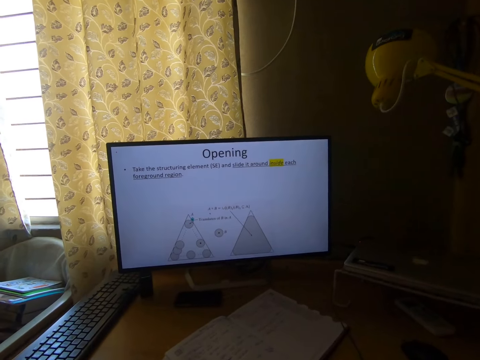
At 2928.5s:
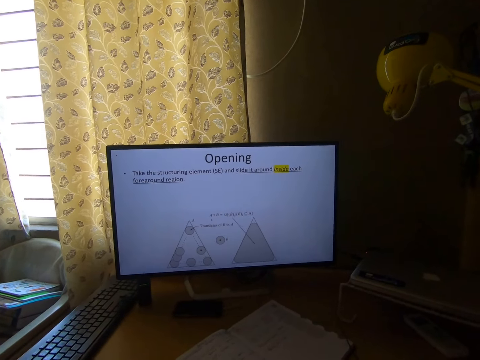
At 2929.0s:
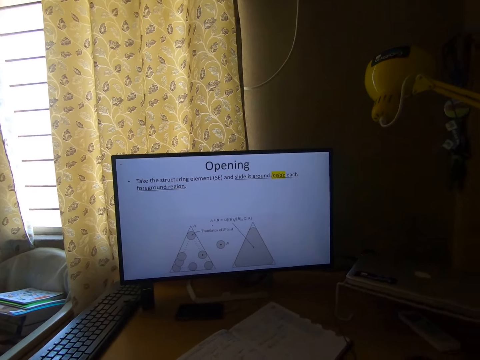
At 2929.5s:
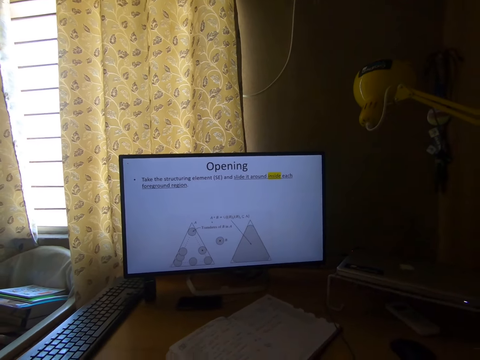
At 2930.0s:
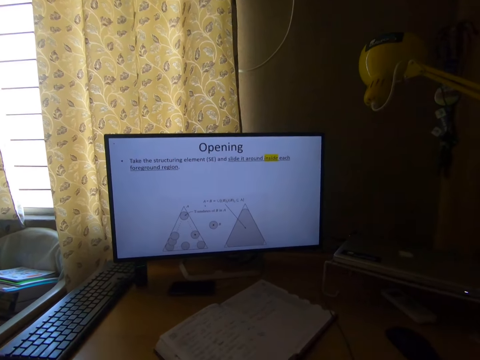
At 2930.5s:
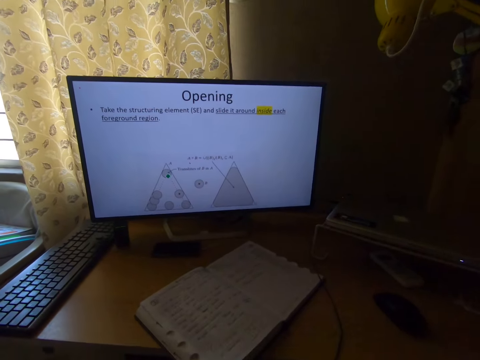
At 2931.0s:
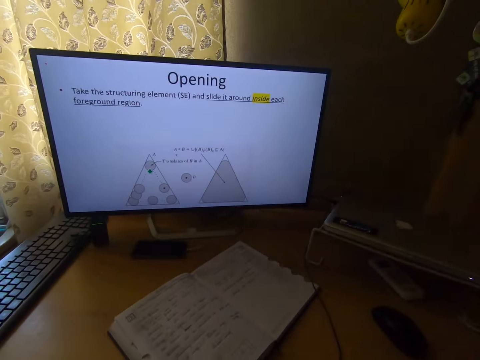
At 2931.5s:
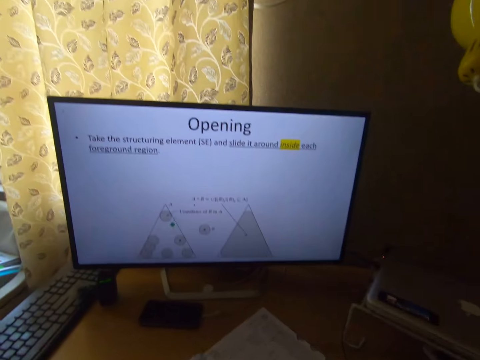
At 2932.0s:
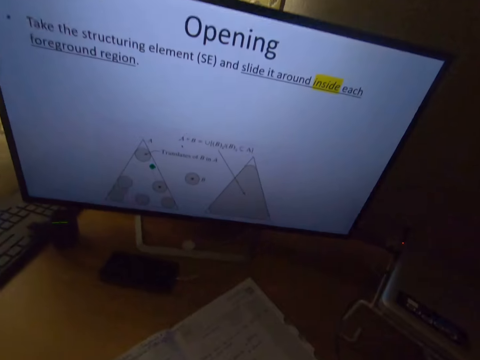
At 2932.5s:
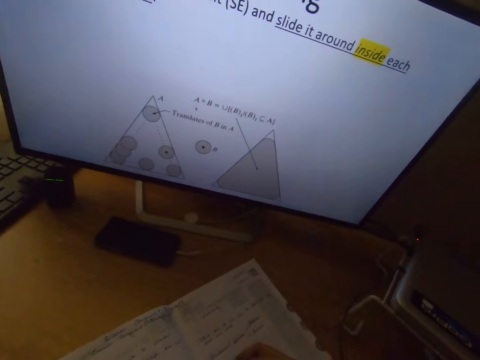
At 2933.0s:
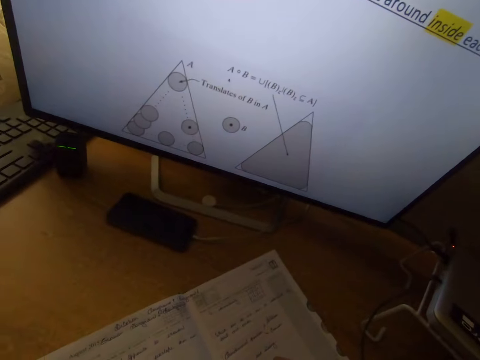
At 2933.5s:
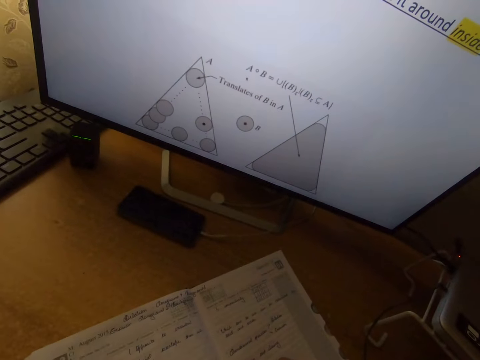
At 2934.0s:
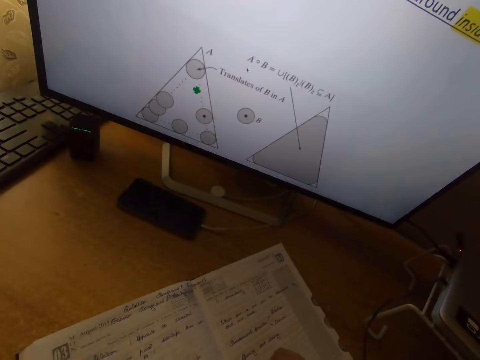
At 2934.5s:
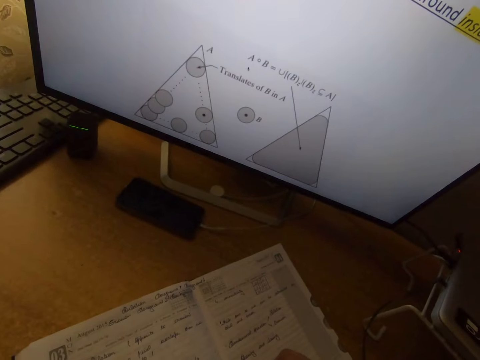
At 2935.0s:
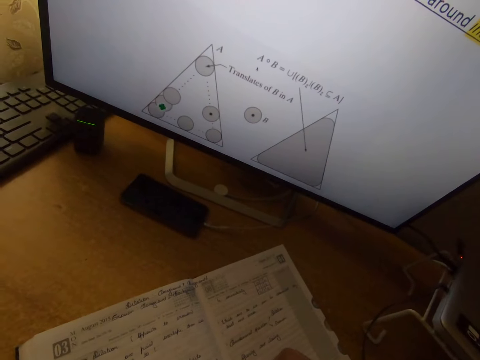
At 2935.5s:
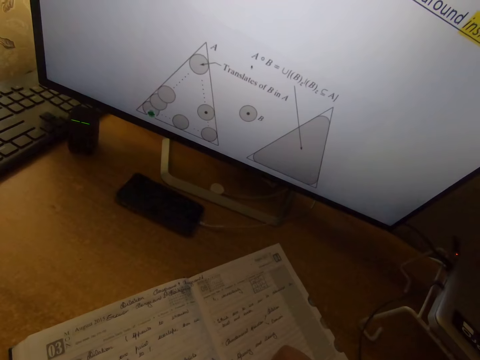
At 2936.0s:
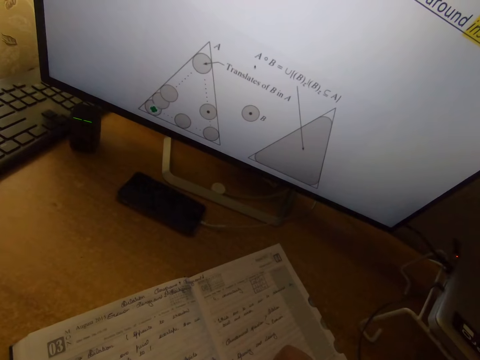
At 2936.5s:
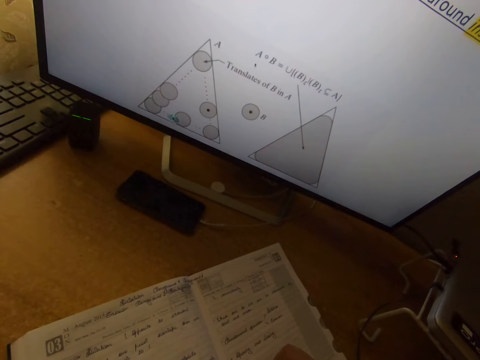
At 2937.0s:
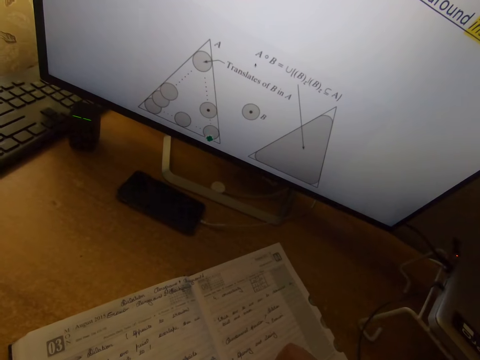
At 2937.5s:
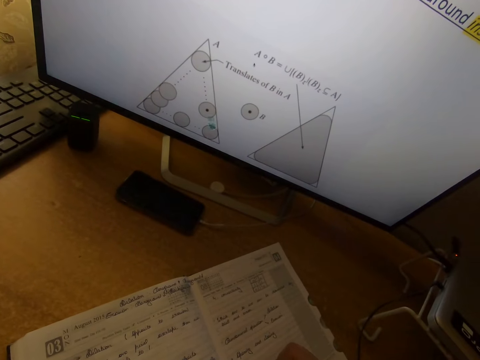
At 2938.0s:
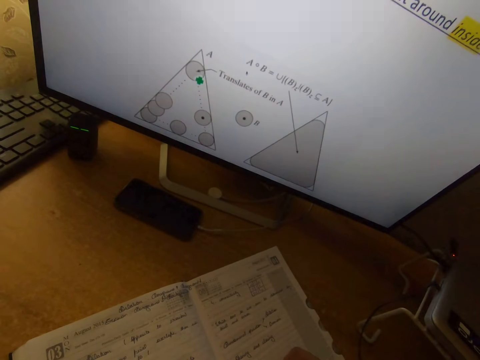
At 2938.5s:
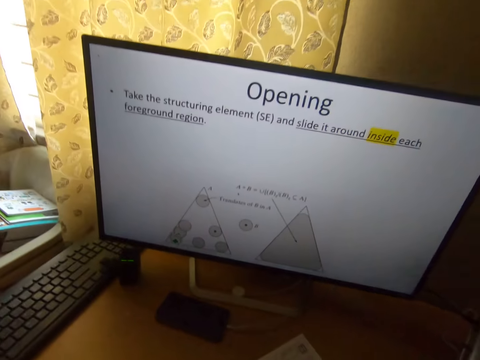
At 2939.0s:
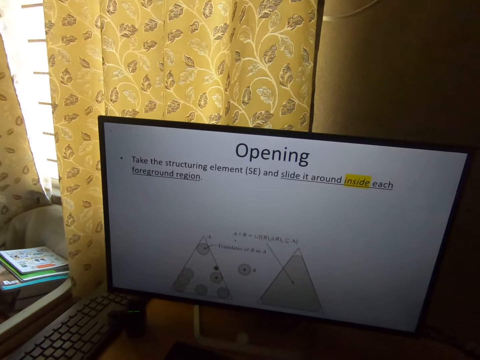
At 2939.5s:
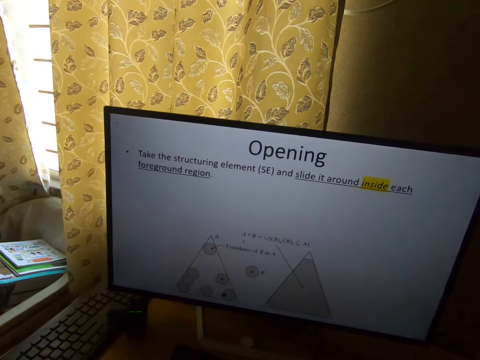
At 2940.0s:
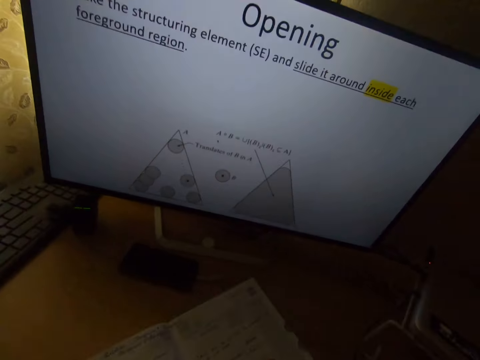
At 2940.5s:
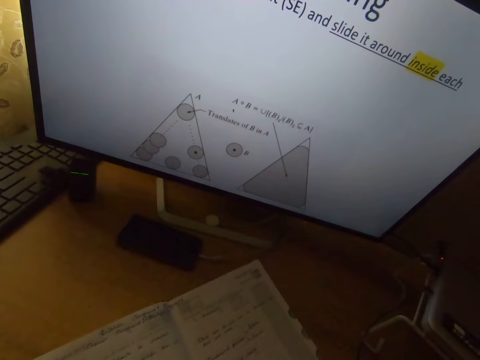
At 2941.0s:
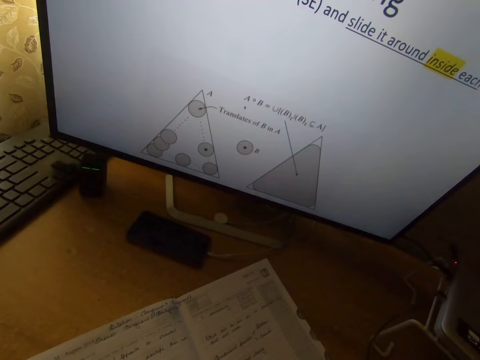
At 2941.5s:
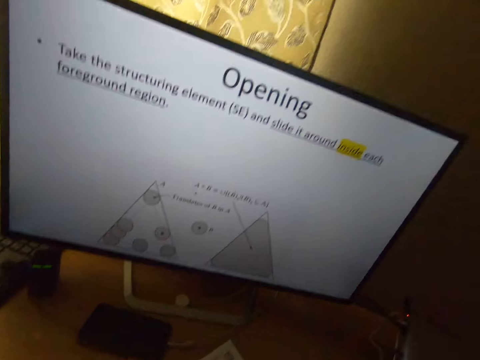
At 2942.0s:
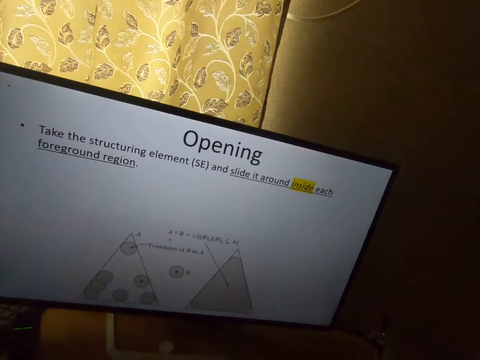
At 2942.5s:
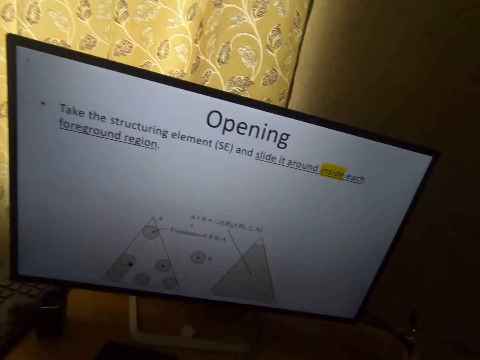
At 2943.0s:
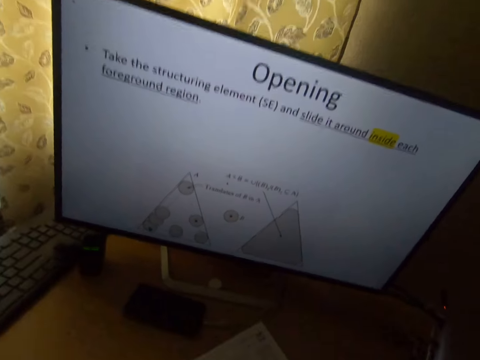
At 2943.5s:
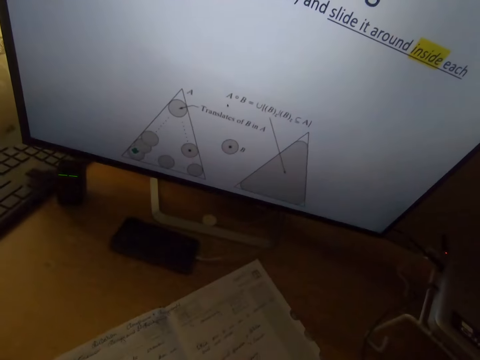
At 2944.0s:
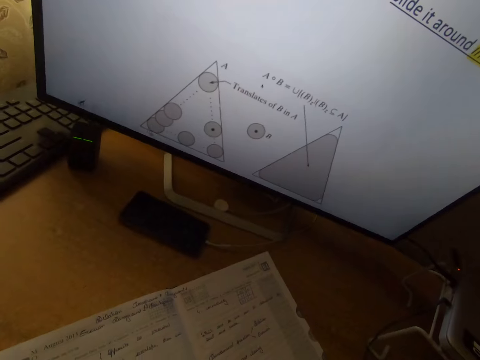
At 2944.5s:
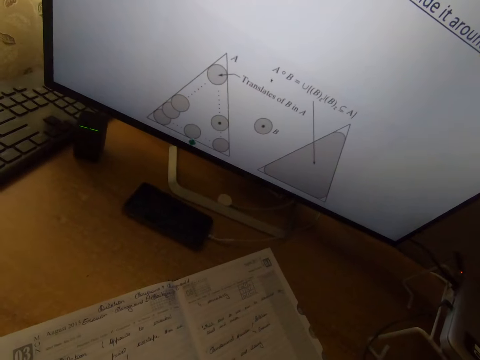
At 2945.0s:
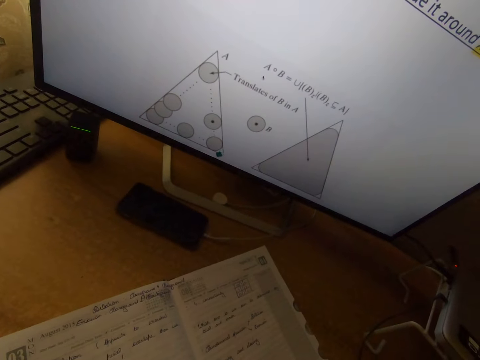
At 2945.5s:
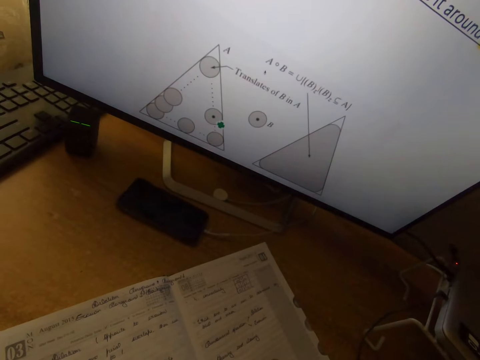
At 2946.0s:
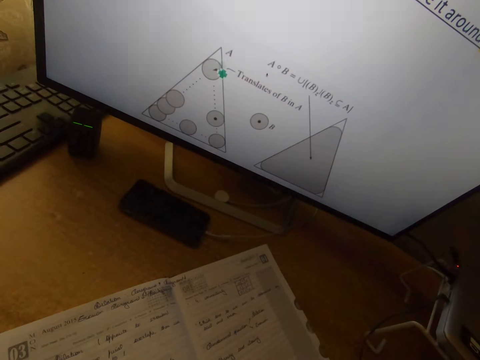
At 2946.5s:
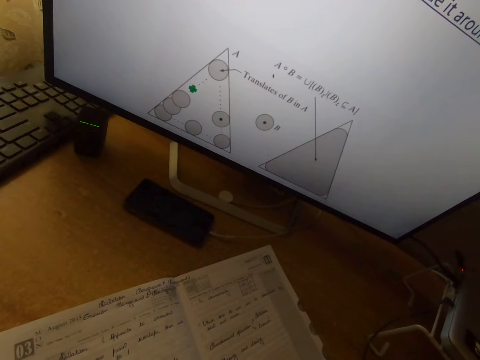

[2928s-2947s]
The camera wearer writes on a notebook or book with a pen. They stare at the desktop screen. They write on the book with the pen.

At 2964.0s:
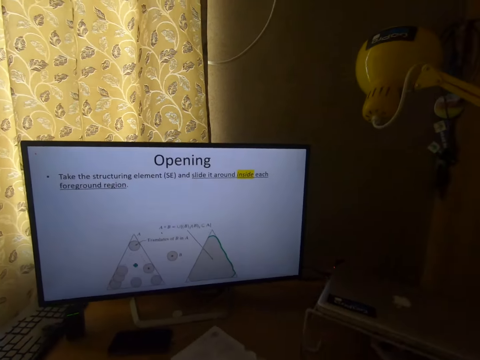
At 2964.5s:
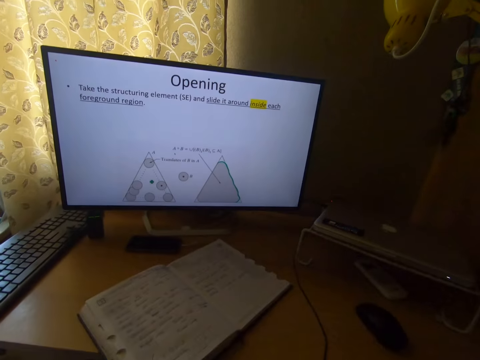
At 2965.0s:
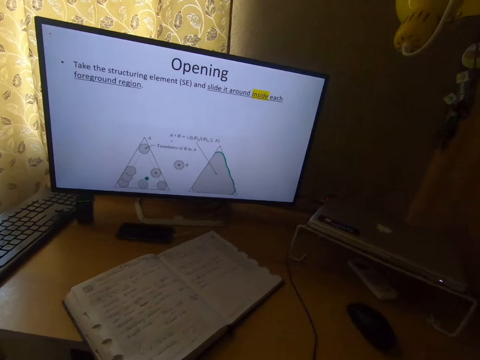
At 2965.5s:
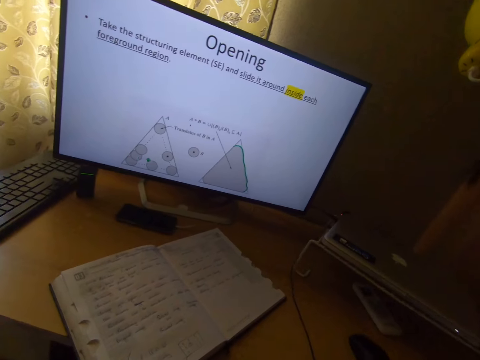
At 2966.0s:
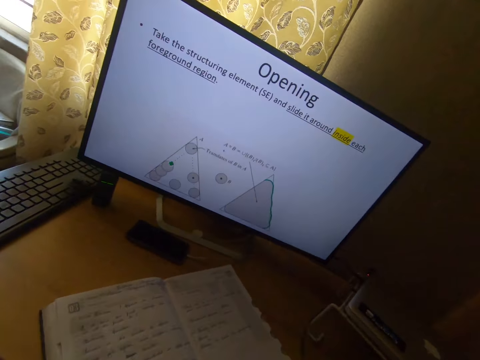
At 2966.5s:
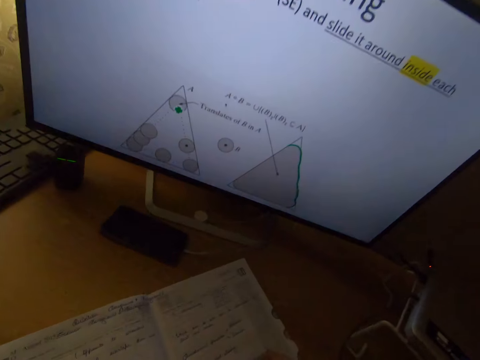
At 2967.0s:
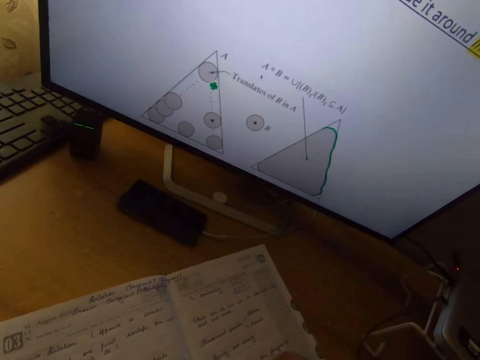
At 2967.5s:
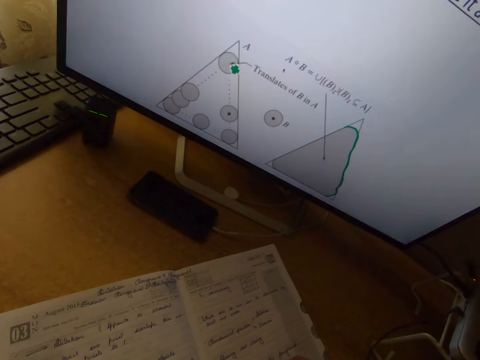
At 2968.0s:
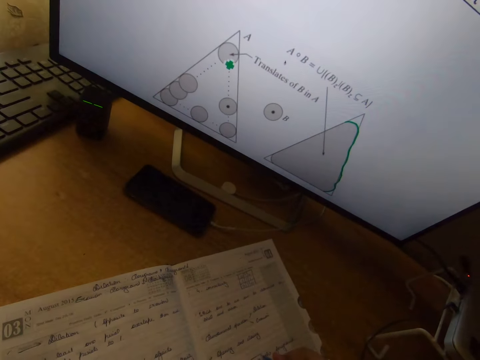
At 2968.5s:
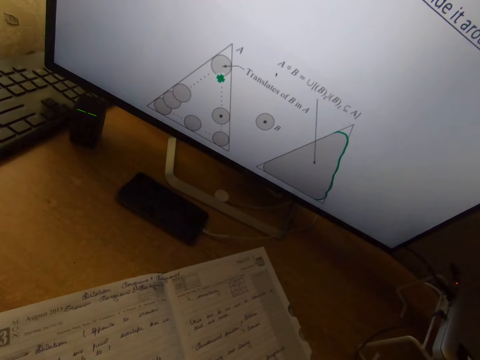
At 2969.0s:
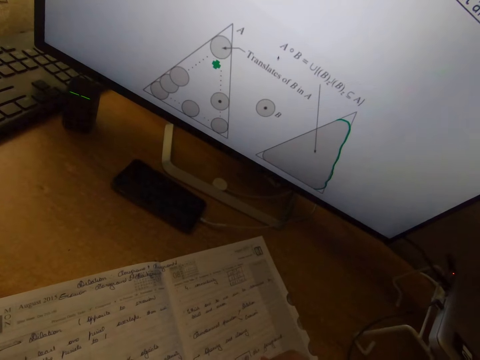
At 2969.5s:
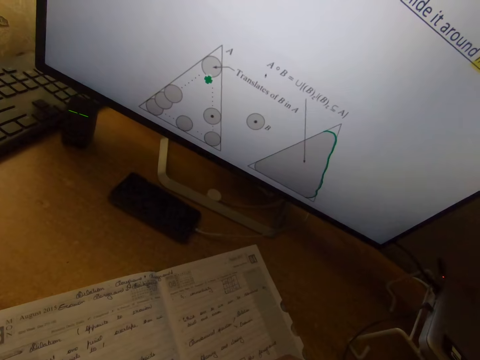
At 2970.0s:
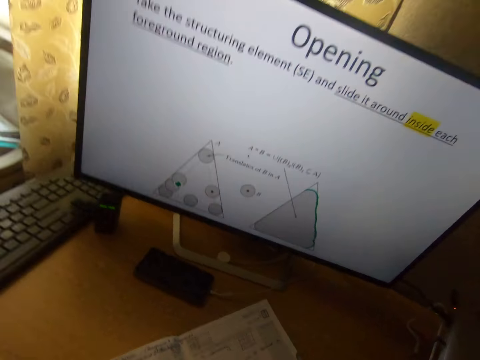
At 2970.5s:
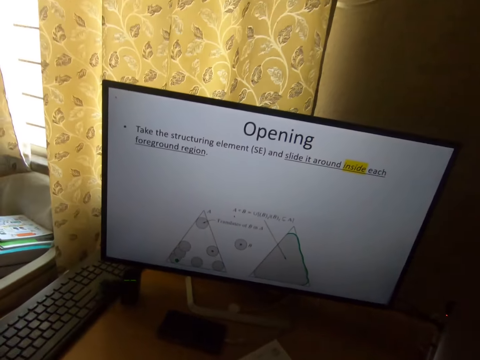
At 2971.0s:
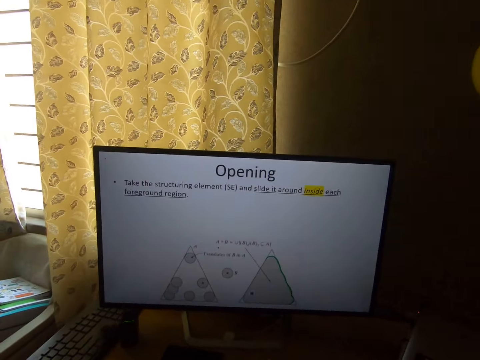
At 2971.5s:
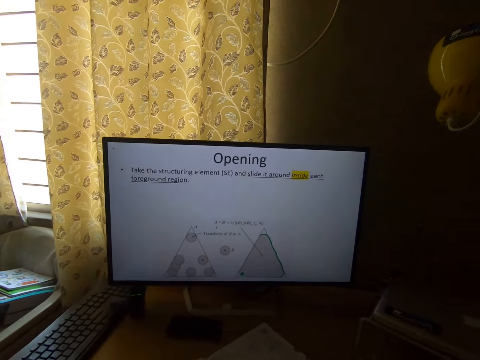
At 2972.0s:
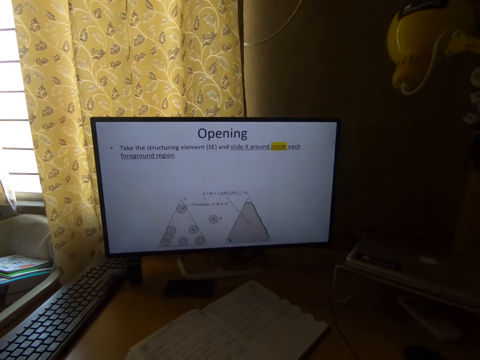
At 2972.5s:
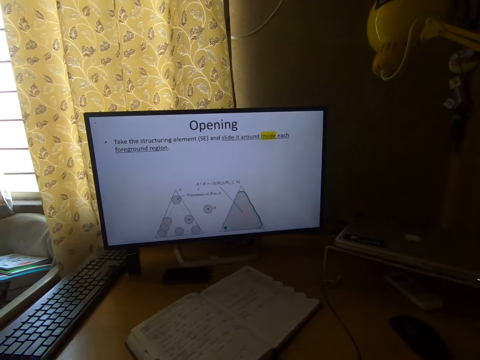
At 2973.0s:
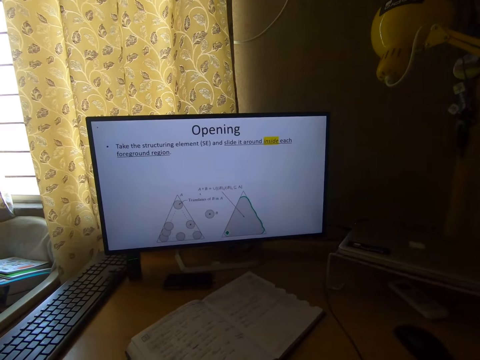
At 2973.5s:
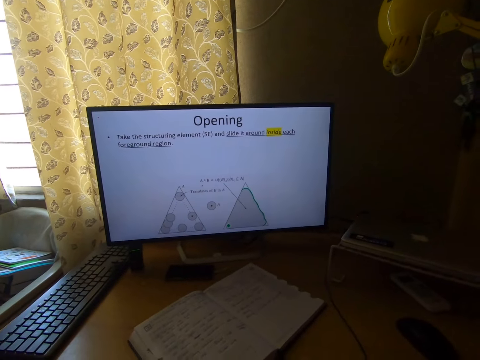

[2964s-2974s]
The camera wearer moves the head down. They stare at the book. They write on the notebook with the pen. They move the head up. They stop for a while. They stare at the monitor.
